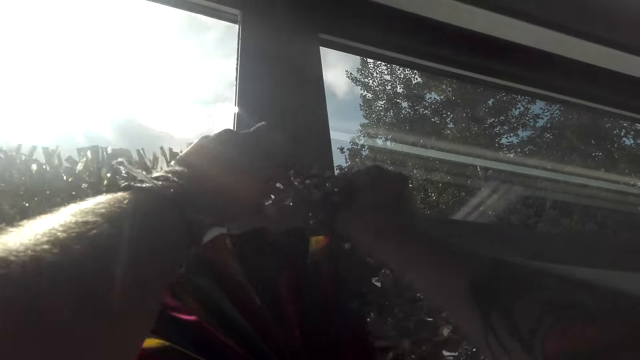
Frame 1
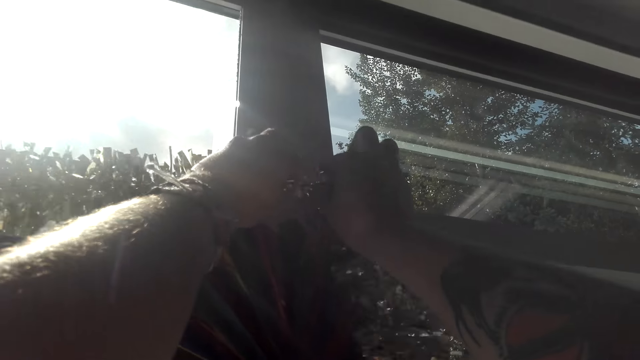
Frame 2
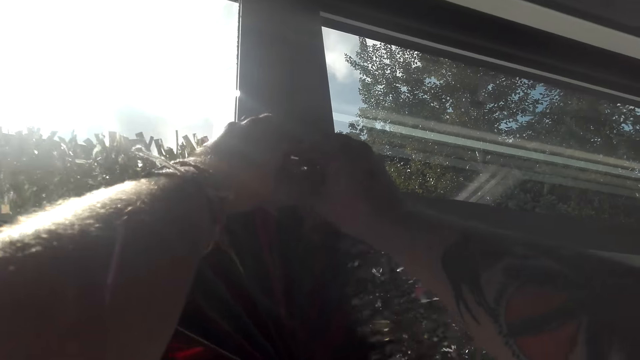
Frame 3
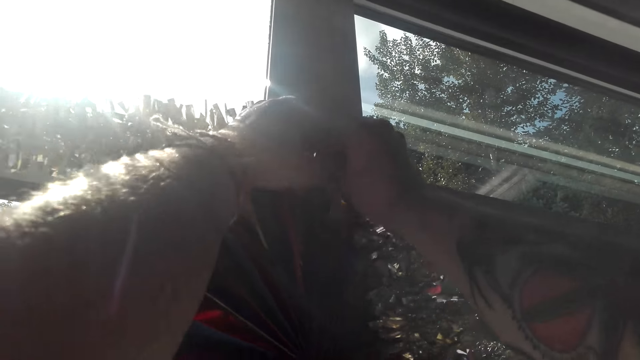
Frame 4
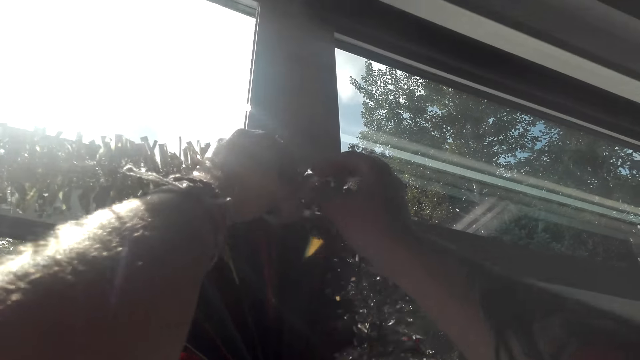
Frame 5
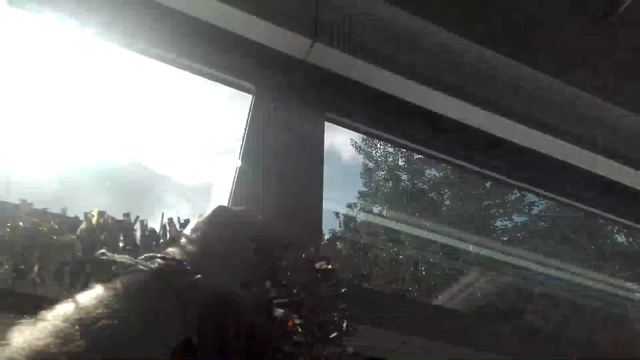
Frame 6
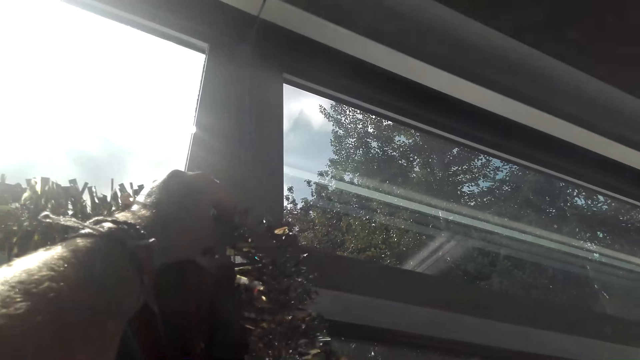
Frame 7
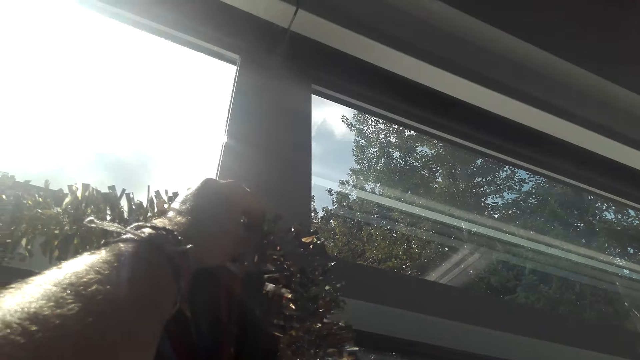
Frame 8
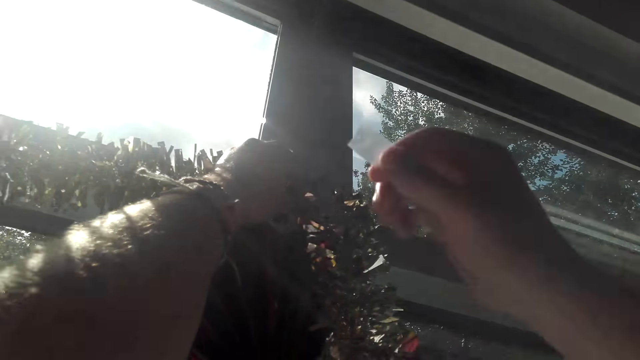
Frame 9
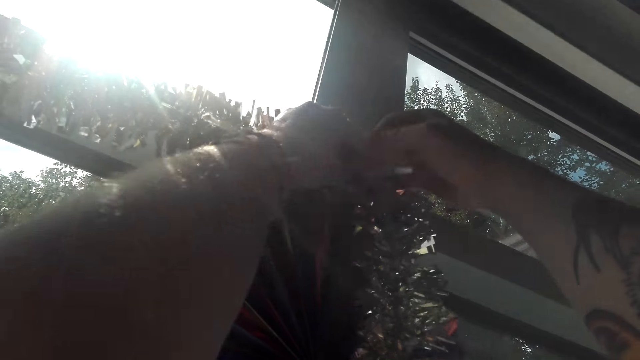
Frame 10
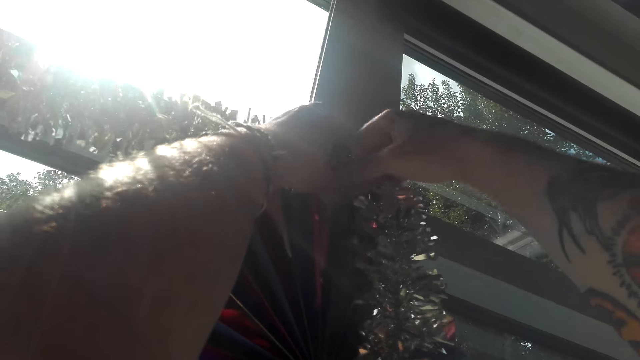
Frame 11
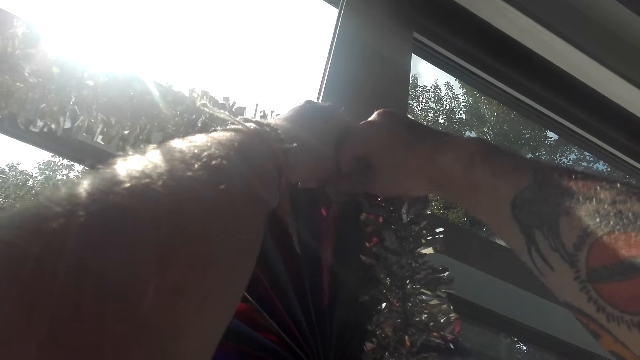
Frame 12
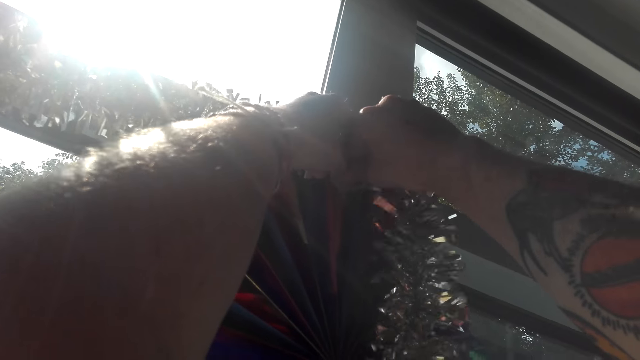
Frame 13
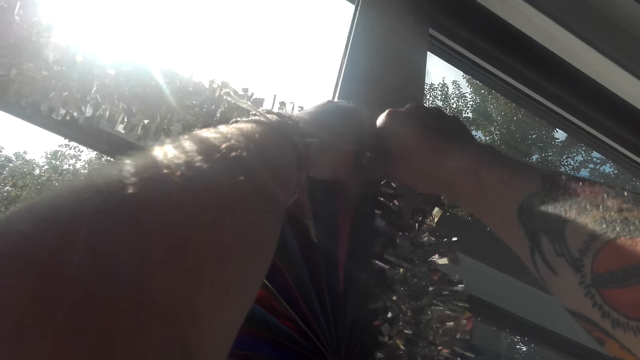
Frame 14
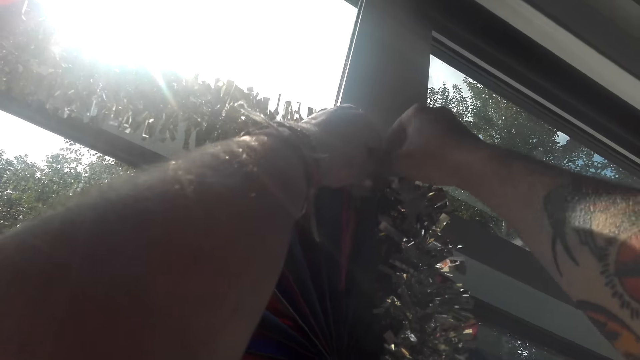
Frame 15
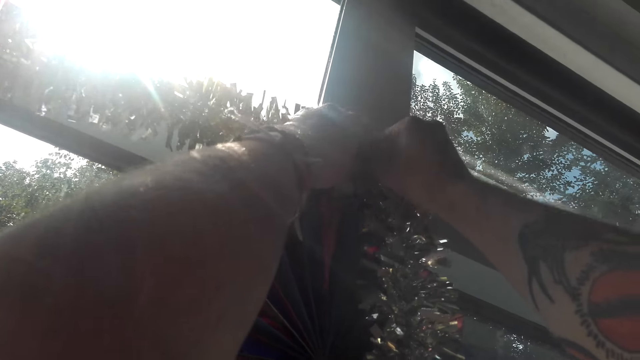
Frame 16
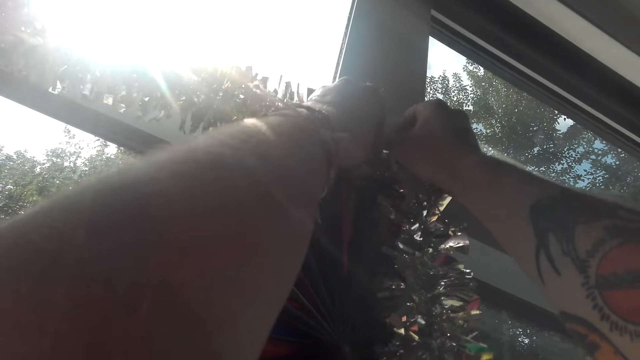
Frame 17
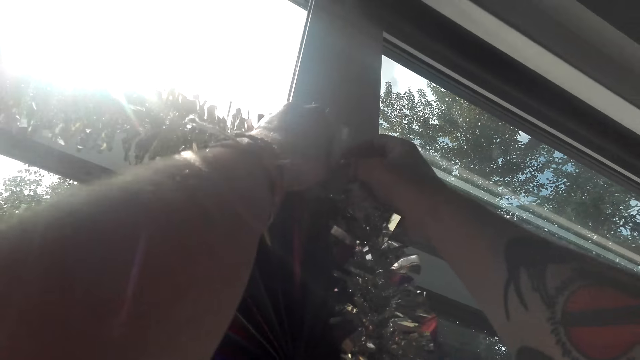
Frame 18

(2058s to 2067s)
The camera wearer puts the hand down. They place tape on the decoration. They hang the decorative ribbon on the window.

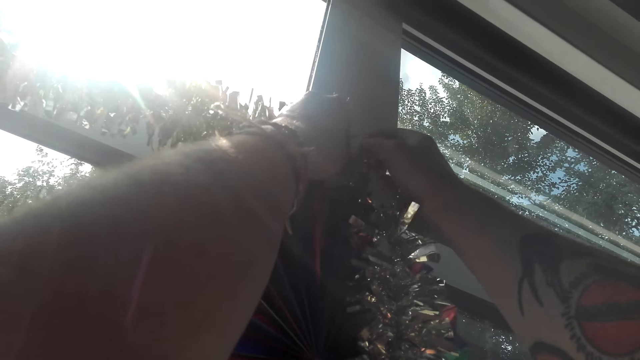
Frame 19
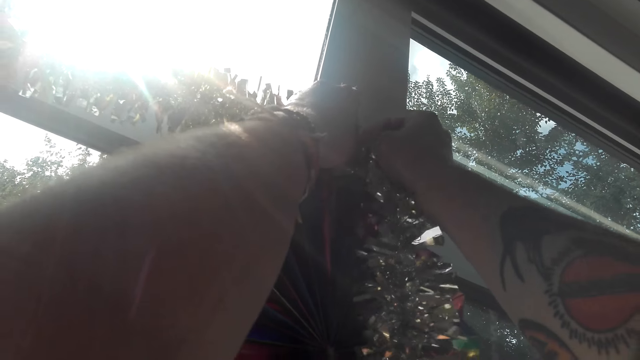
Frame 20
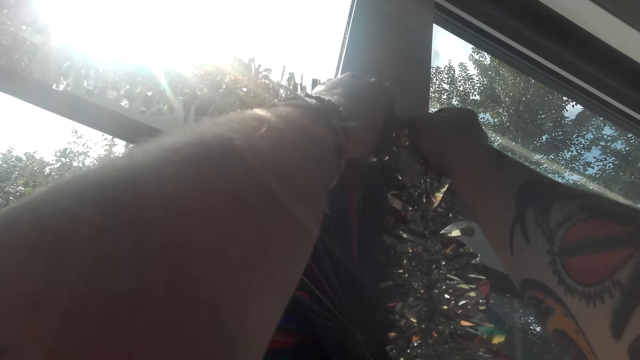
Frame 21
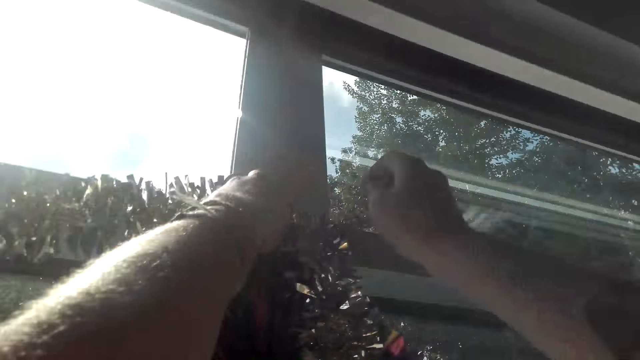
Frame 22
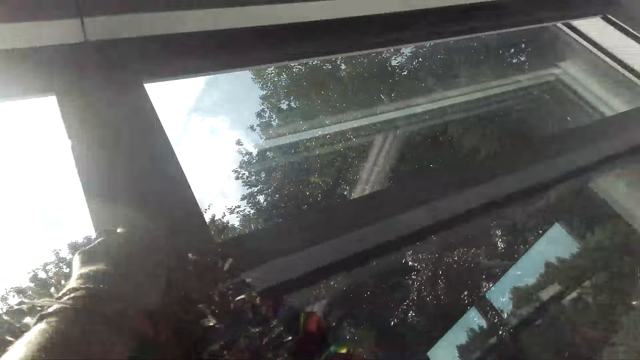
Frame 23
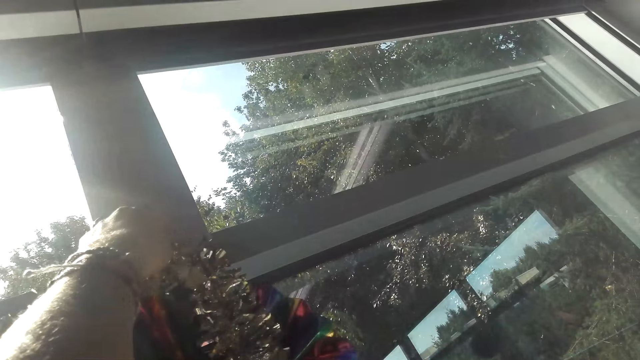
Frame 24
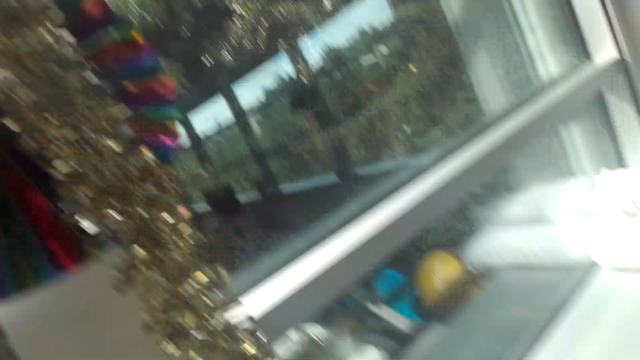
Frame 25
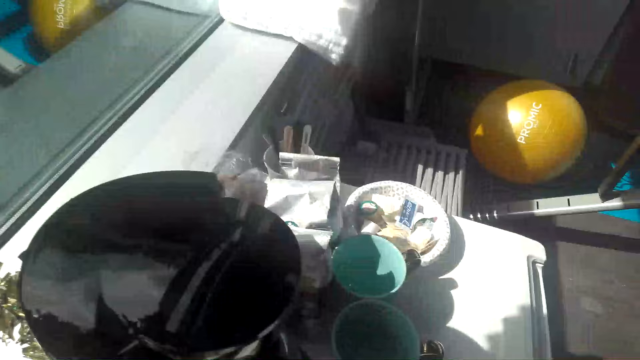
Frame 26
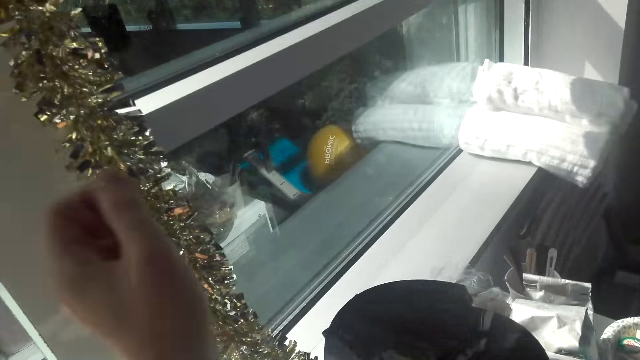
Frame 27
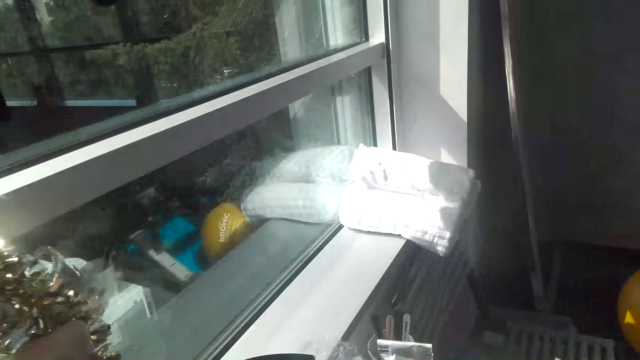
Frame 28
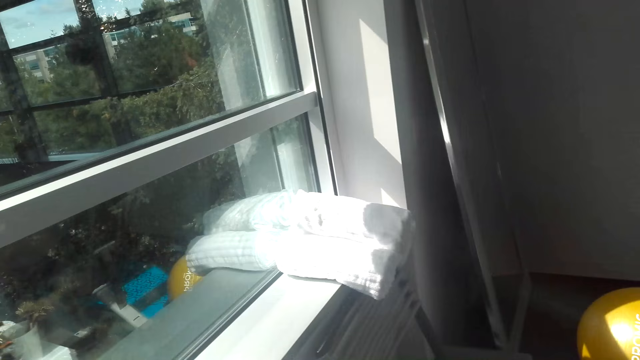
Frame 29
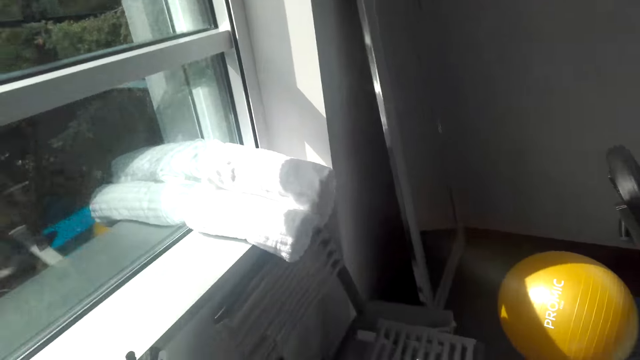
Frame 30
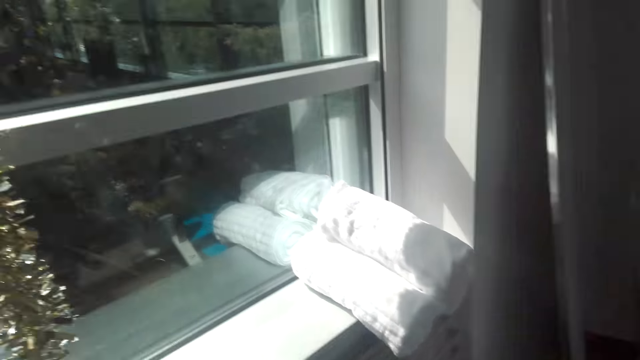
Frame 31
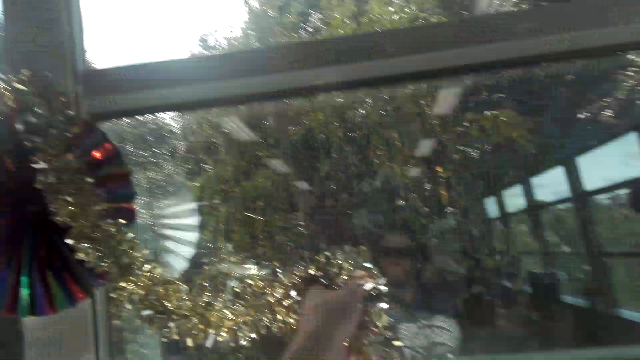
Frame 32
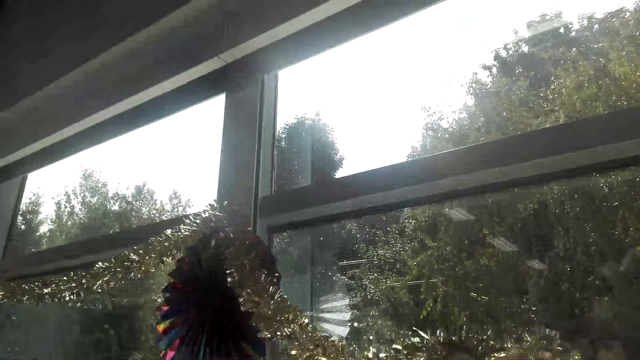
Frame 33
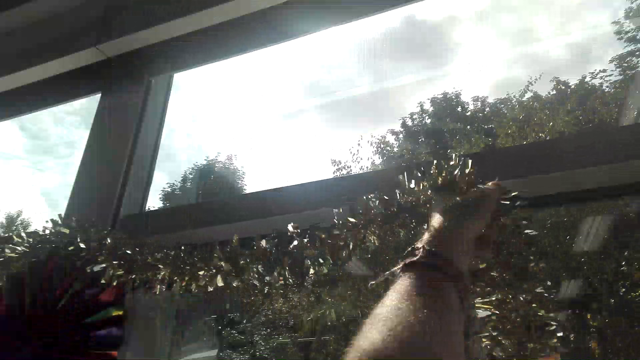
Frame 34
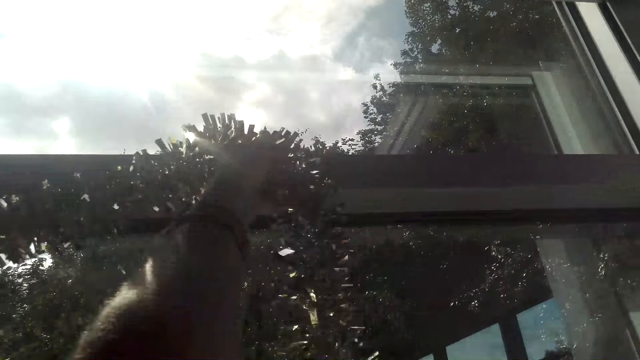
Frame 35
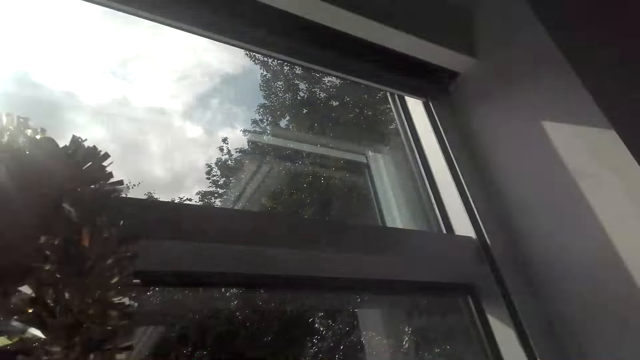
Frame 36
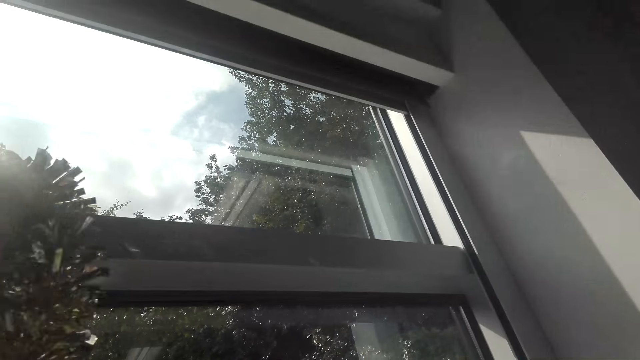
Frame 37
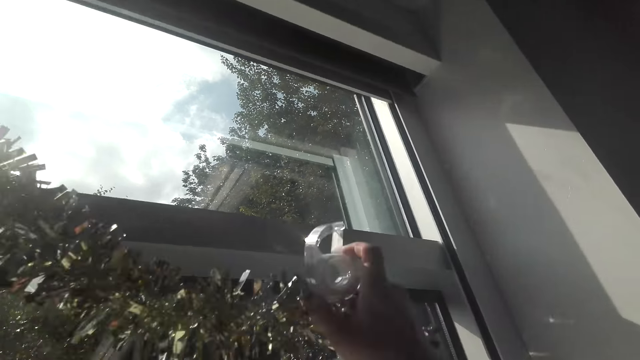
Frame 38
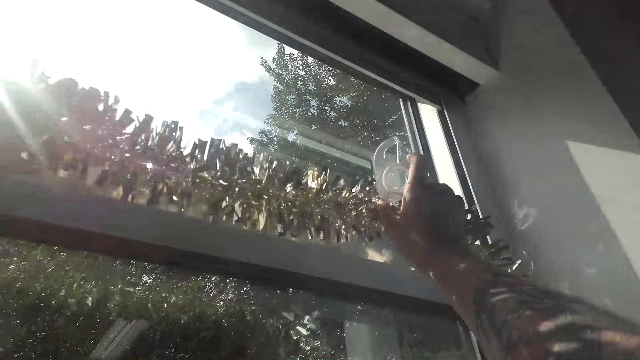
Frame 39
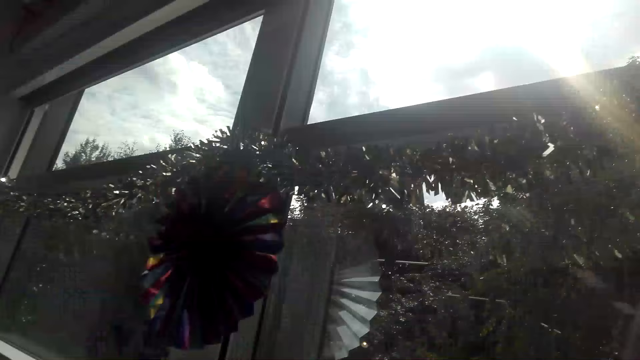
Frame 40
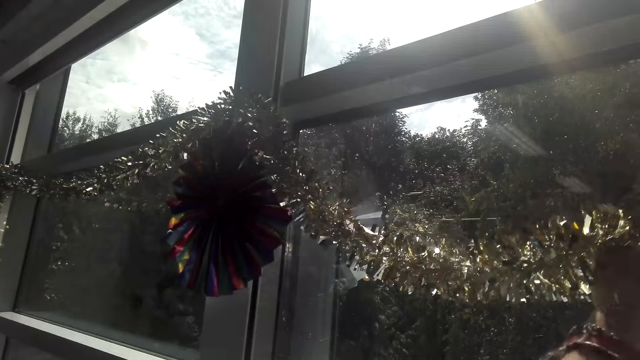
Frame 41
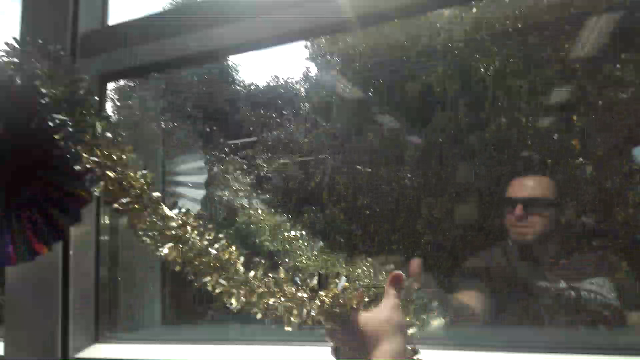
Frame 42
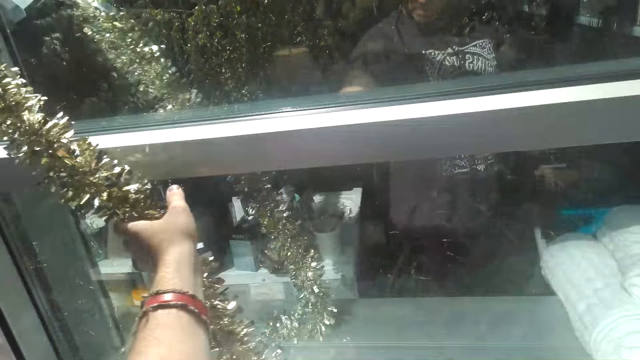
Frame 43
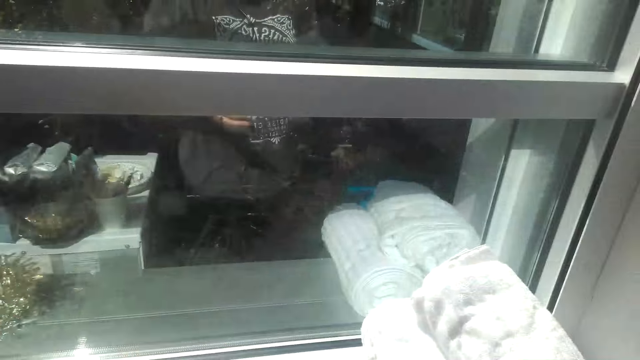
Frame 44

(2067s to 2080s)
The camera wearer puts the hand down. They walk around the room. They hold the decorative ribbon. They hang the decorative ribbon on the window. They put the decorative ribbon down.
